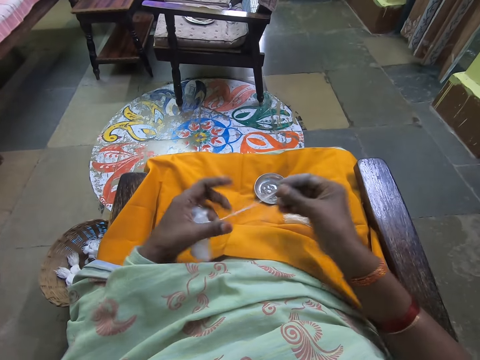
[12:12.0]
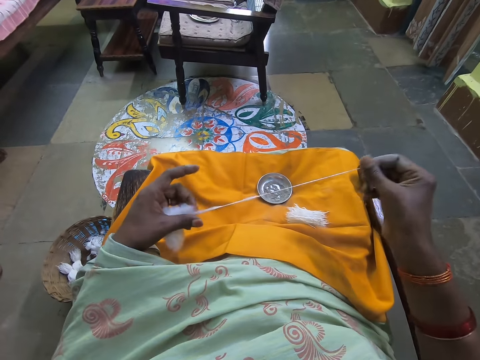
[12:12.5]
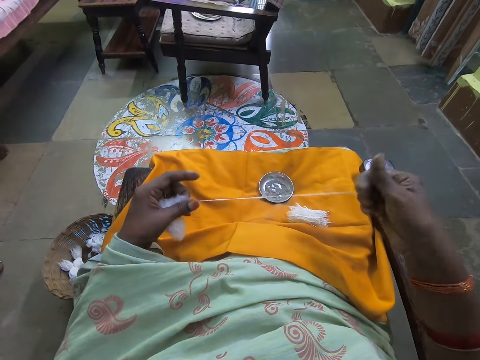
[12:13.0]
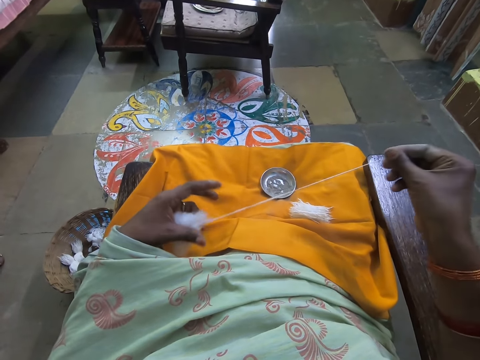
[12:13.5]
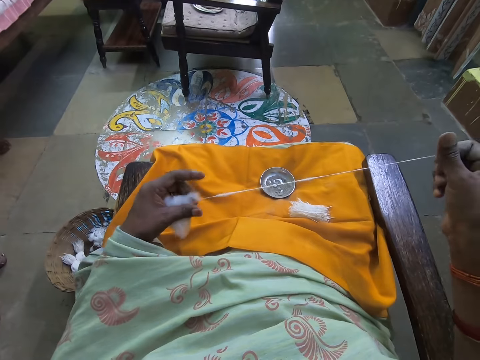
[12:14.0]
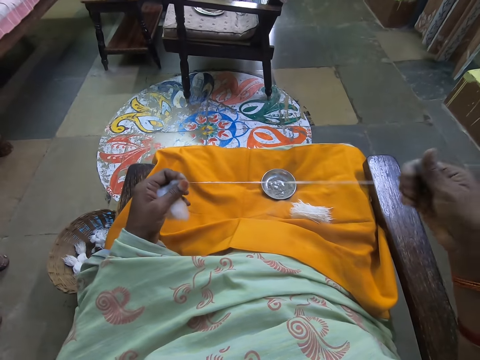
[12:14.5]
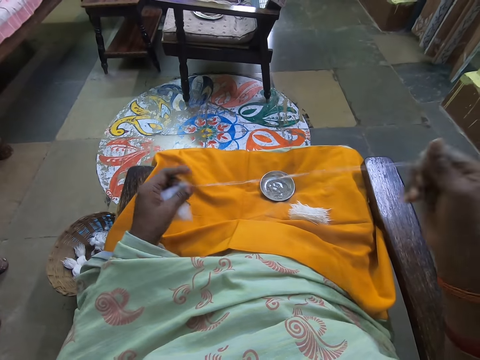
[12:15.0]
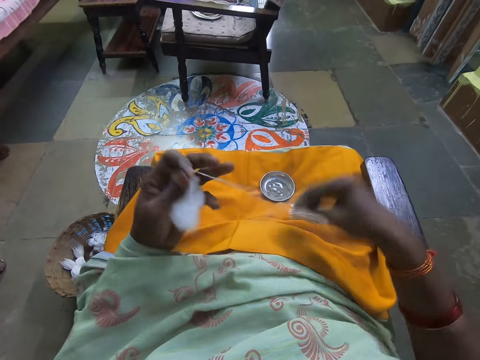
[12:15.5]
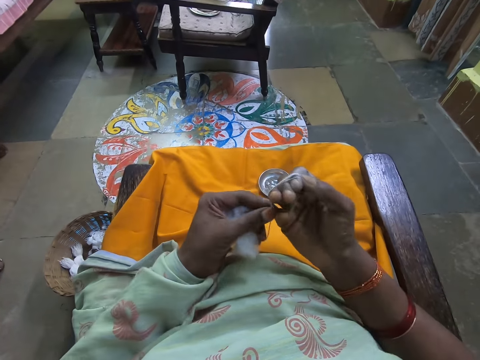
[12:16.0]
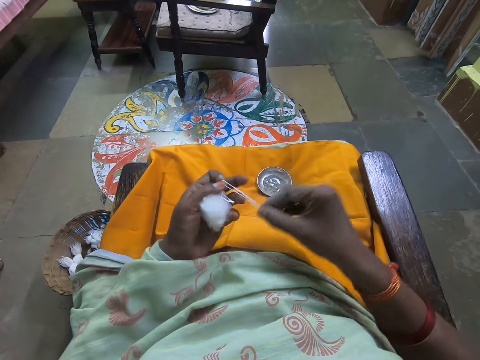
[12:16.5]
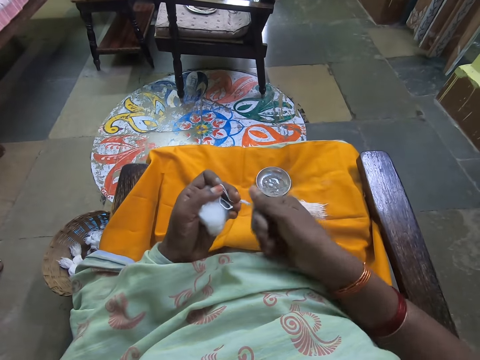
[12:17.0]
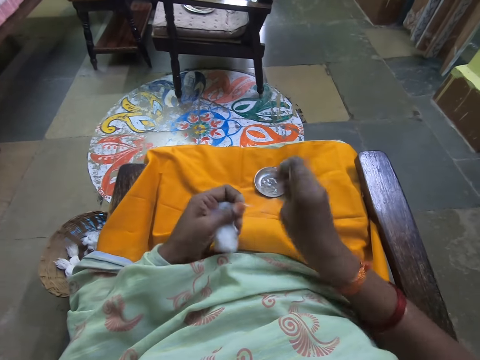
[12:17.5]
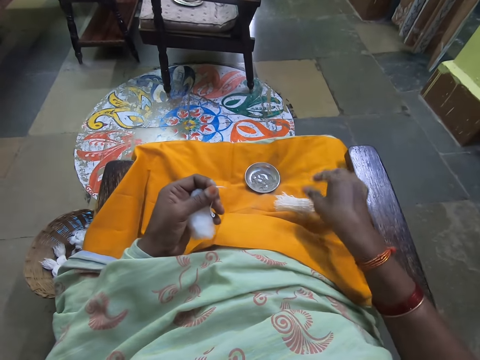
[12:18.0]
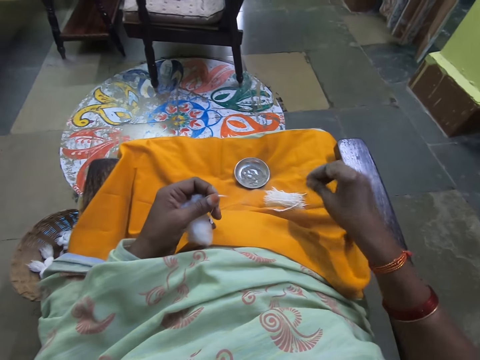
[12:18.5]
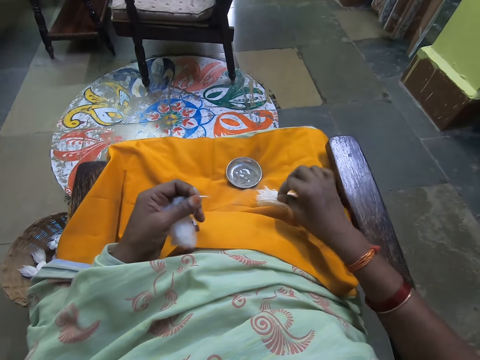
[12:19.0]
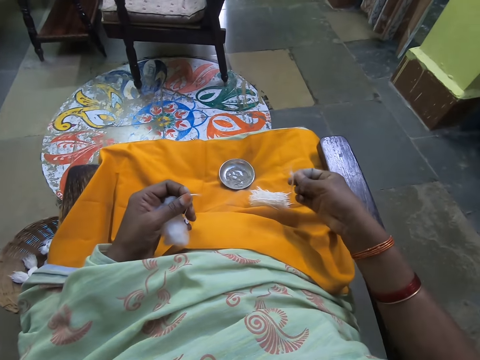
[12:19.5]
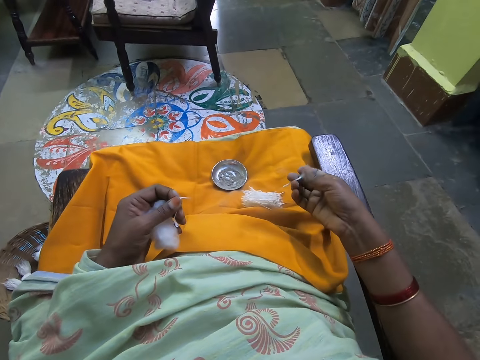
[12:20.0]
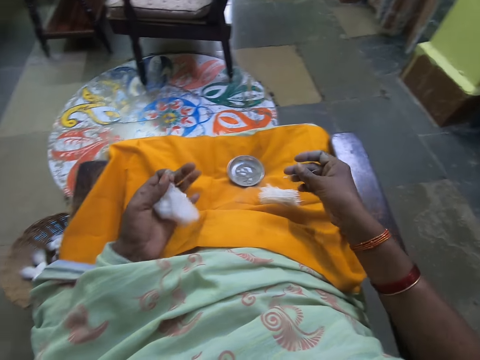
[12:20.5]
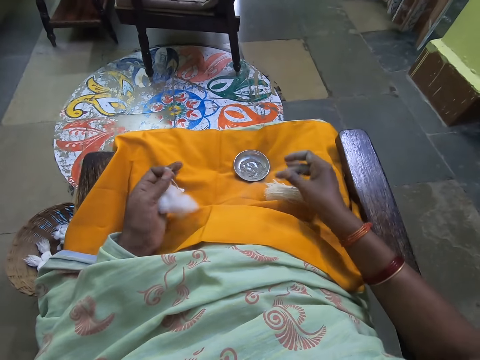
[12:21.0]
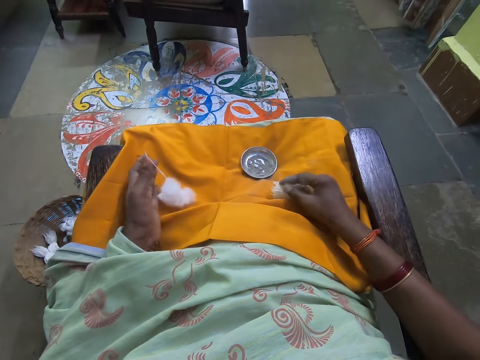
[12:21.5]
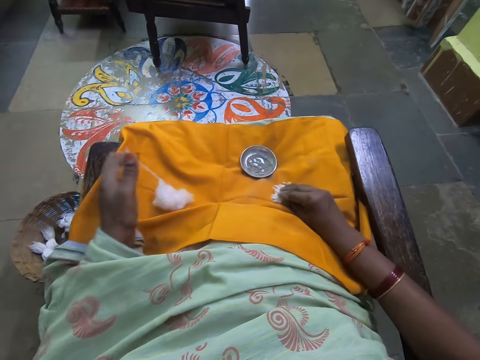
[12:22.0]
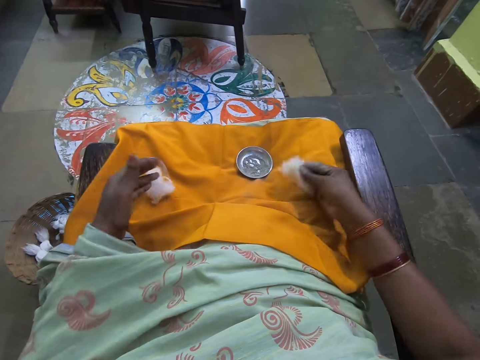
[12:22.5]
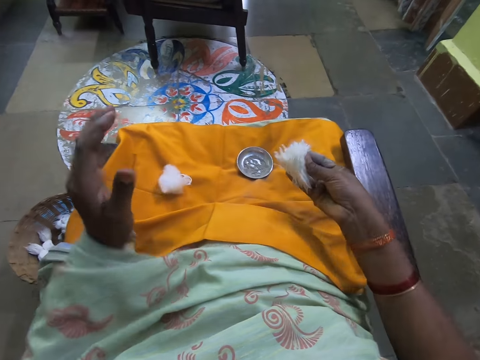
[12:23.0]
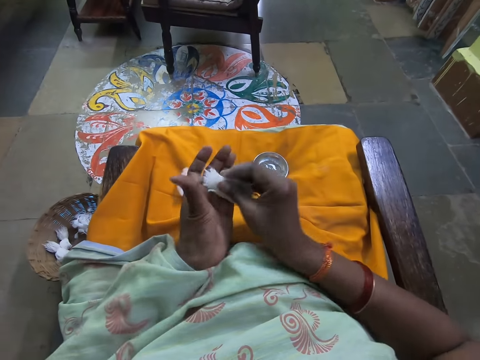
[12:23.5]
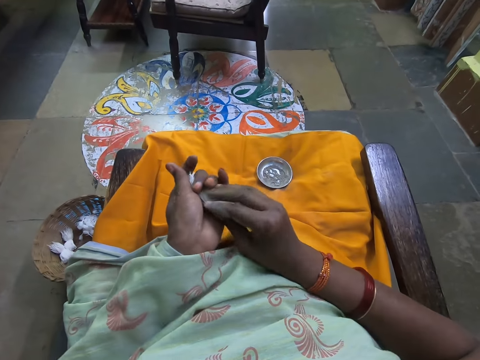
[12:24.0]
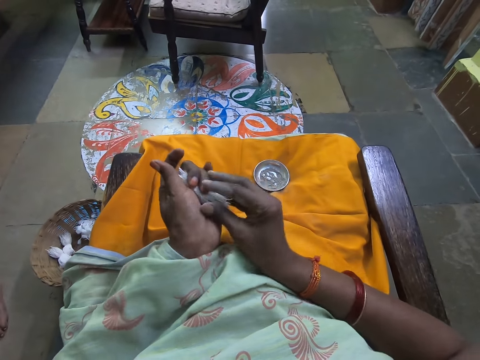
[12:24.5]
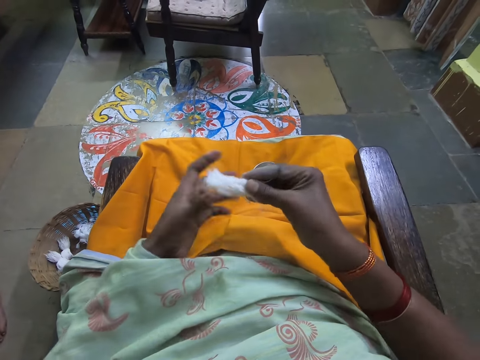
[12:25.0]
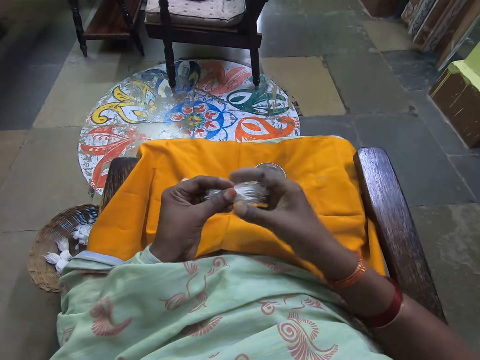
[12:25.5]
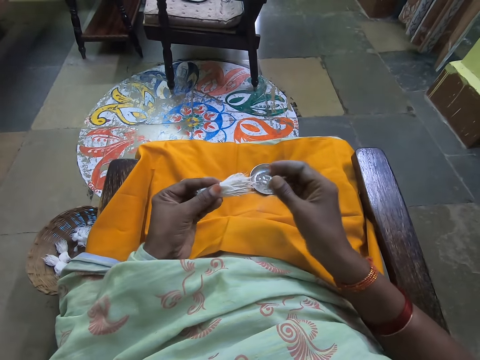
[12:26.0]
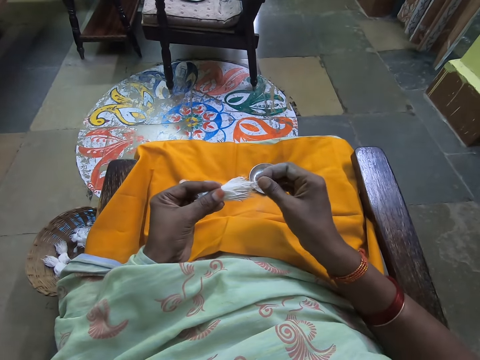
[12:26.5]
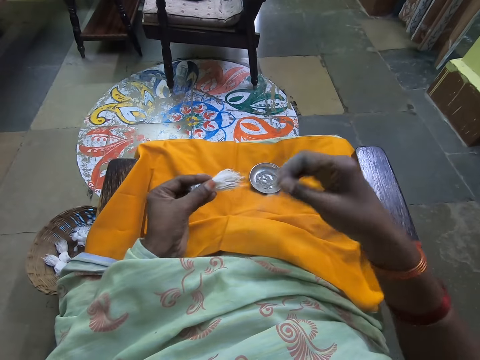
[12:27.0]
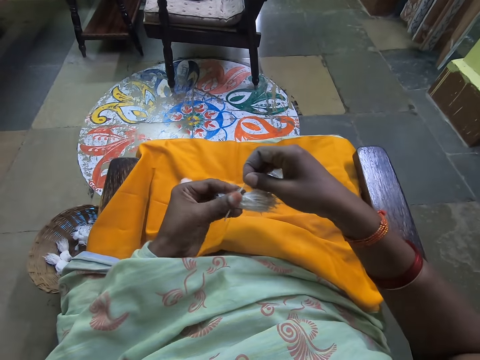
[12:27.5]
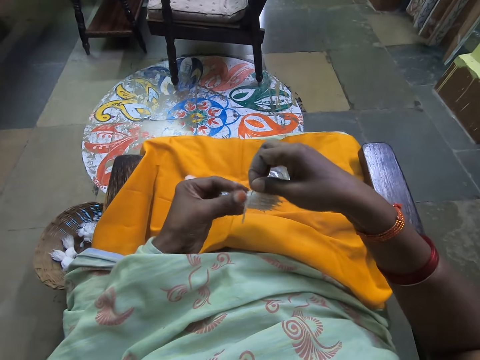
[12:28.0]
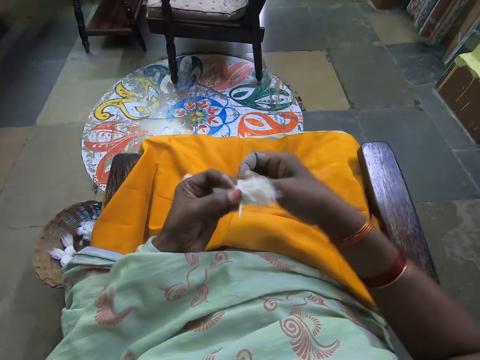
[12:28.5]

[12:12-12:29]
A woman converses with the camera wearer. The camera wearer ties the cotton or wool. She folds the wool together with both hands. She cuts the wool with her right hand from the wool in her left hand. She drops the wool in her right hand on her lap. She takes the wool from her lap with her right hand. She drops the wool in her right hand on her lap. She drops the wool in her left hand on her lap. She combines the wool on her lap with her right hand. She adjusts the wool in her right hand with both hands. She picks up the cotton. She holds the cotton. She cleans the wool in her left hand with her right hand. She removes some wool from the wool in her right hand.
